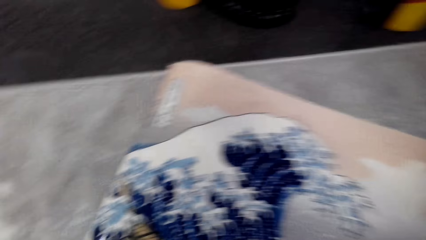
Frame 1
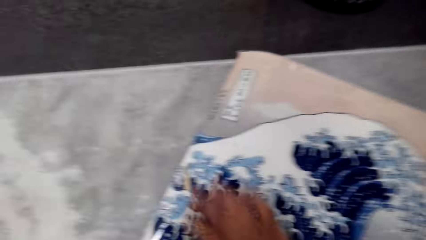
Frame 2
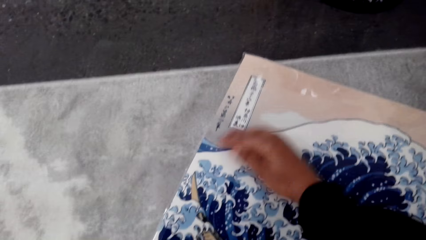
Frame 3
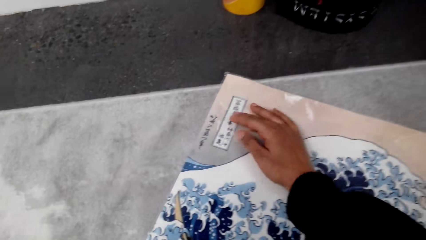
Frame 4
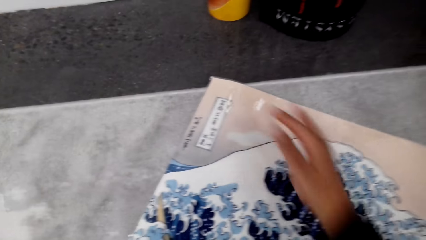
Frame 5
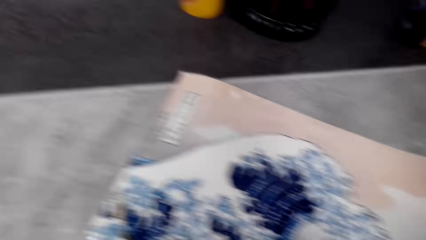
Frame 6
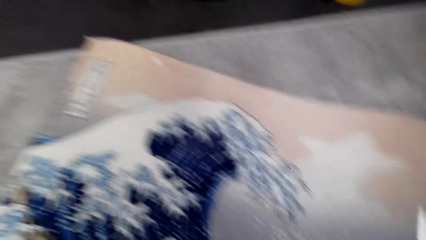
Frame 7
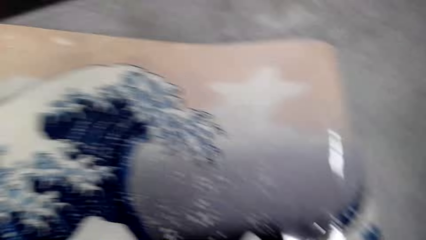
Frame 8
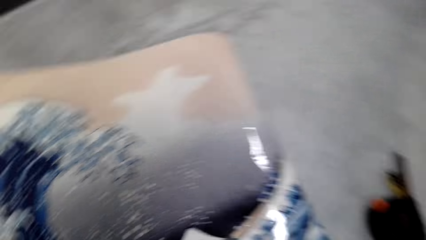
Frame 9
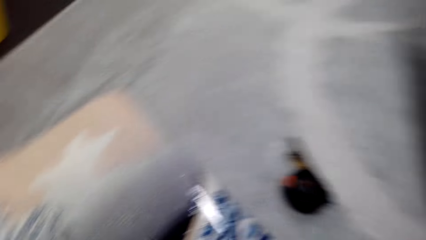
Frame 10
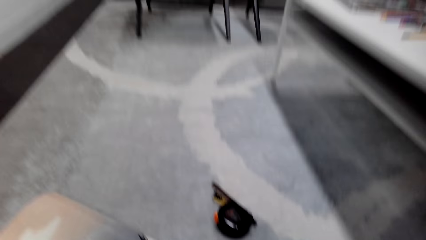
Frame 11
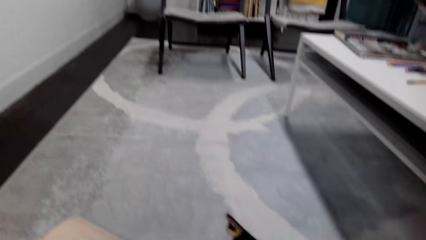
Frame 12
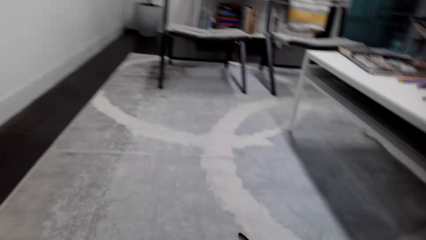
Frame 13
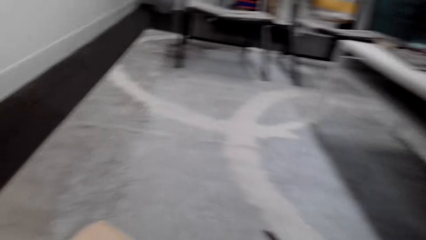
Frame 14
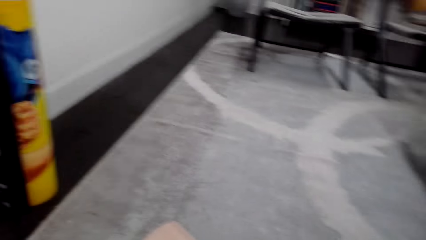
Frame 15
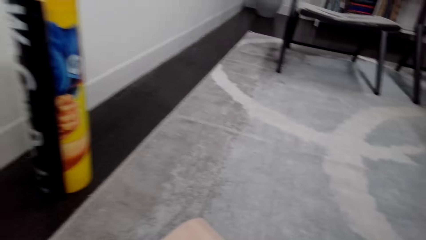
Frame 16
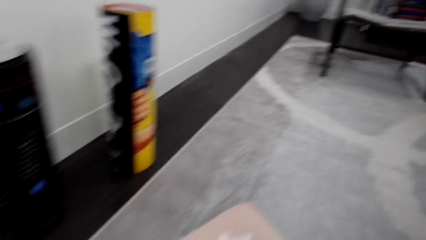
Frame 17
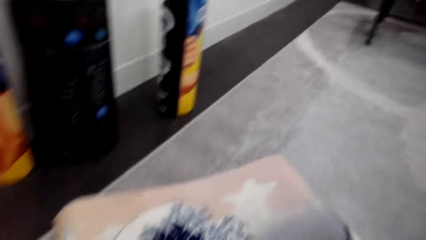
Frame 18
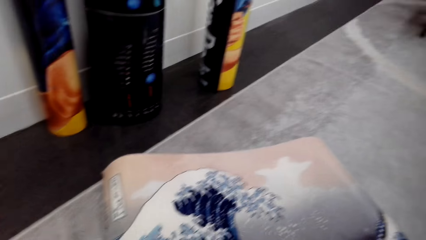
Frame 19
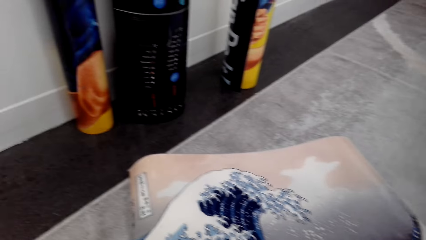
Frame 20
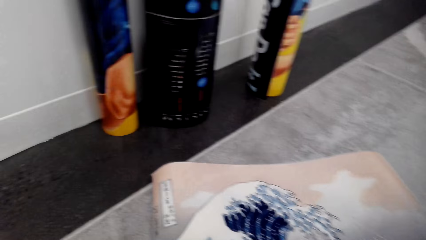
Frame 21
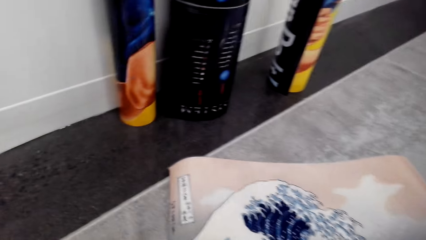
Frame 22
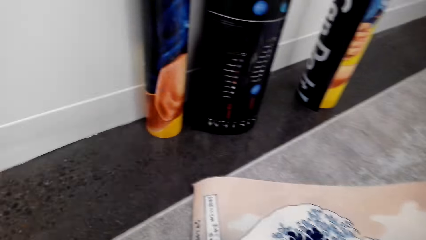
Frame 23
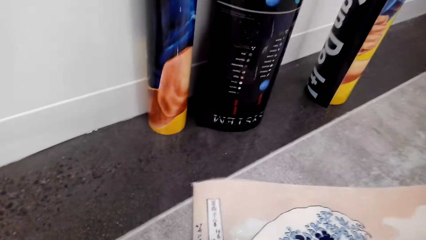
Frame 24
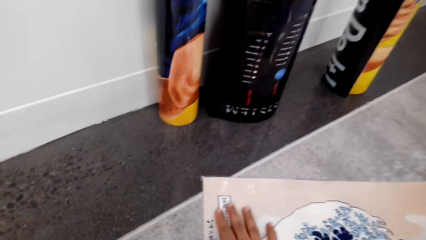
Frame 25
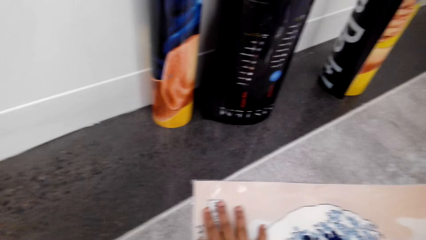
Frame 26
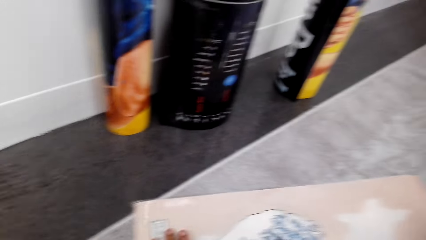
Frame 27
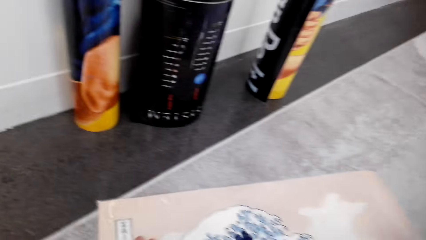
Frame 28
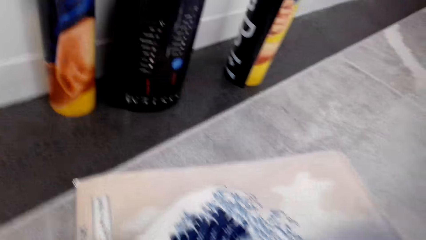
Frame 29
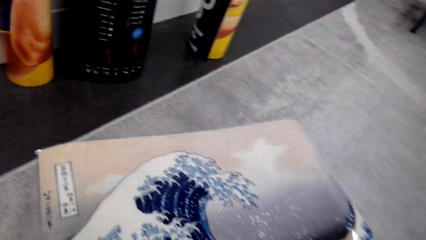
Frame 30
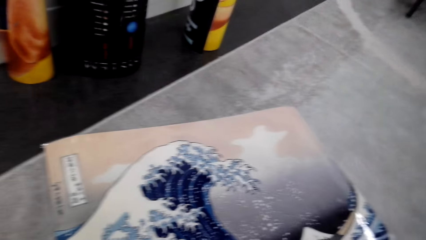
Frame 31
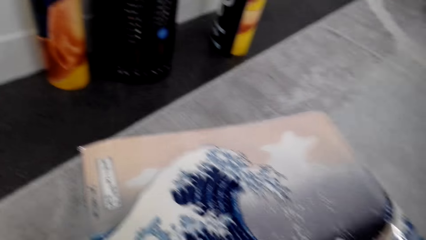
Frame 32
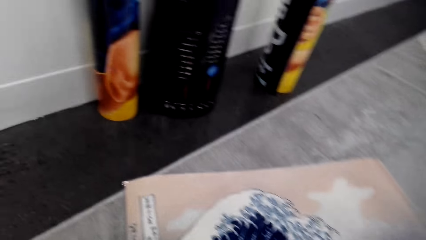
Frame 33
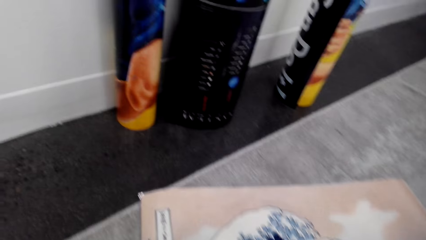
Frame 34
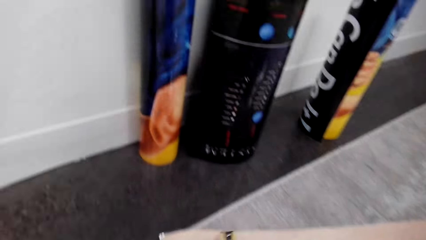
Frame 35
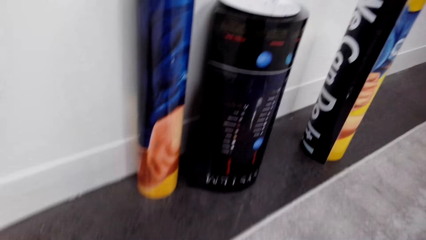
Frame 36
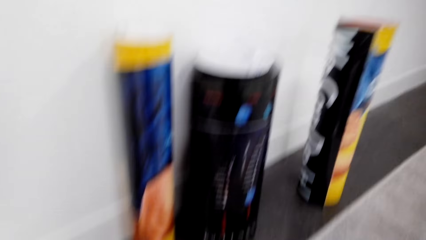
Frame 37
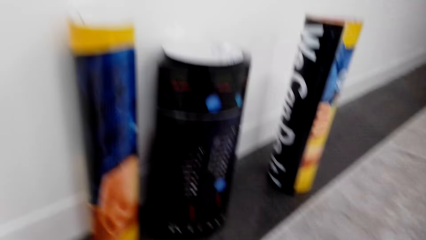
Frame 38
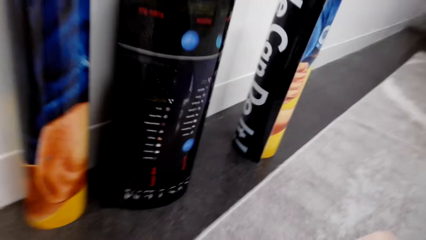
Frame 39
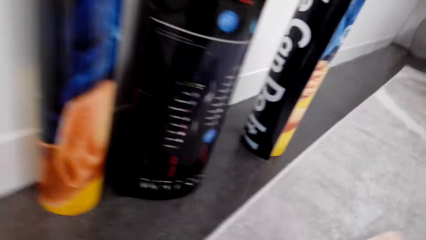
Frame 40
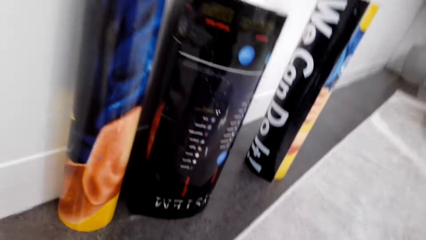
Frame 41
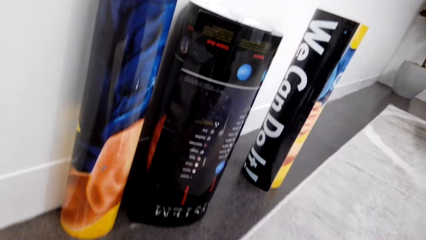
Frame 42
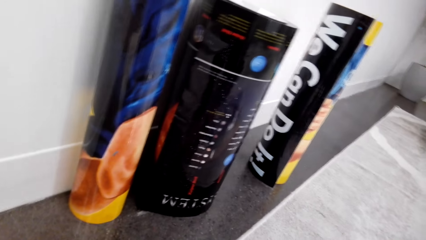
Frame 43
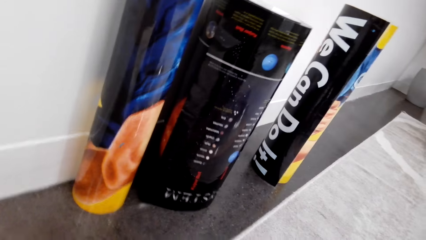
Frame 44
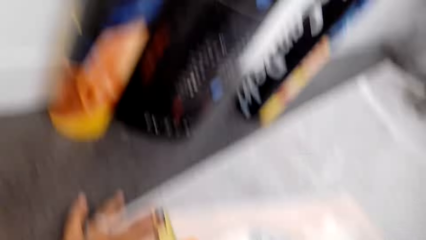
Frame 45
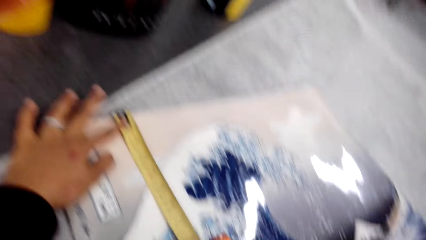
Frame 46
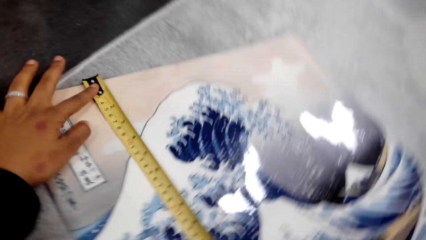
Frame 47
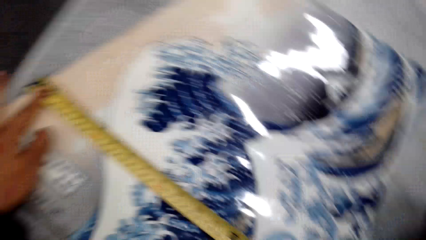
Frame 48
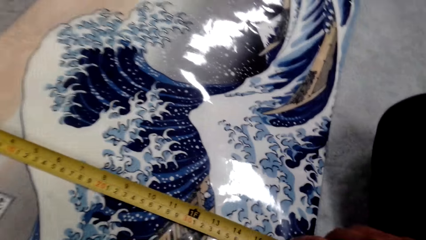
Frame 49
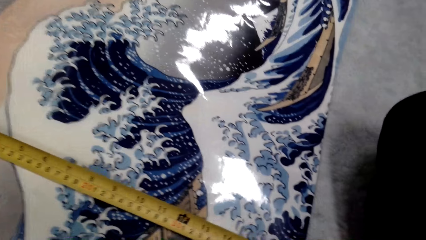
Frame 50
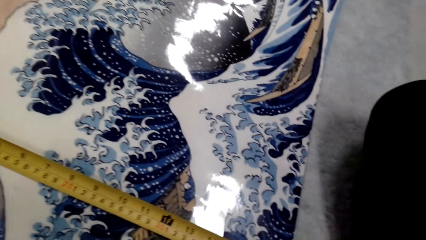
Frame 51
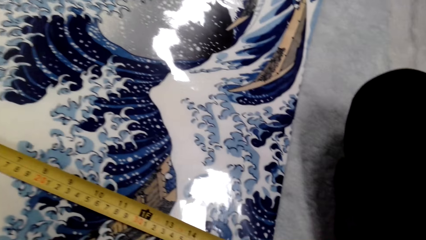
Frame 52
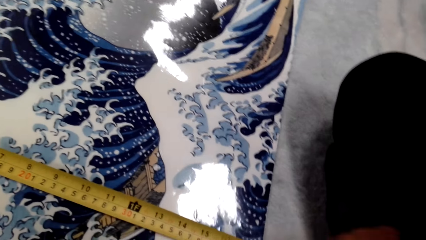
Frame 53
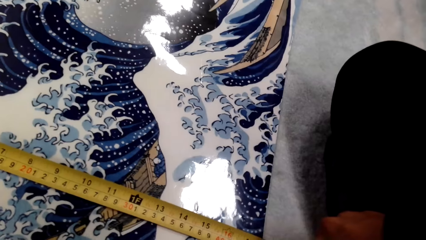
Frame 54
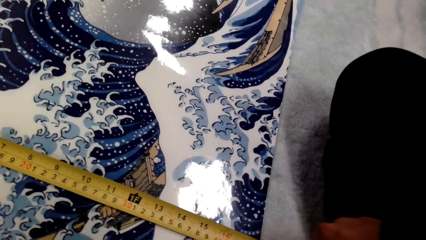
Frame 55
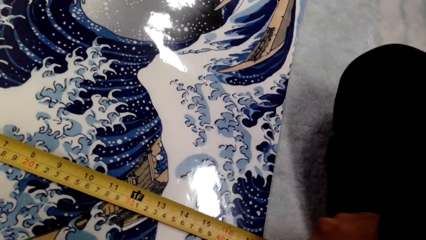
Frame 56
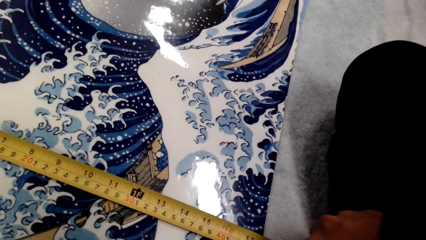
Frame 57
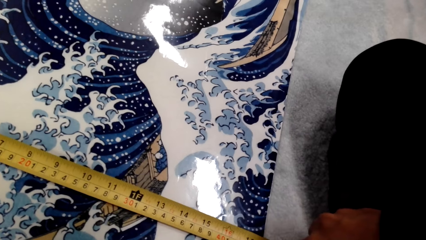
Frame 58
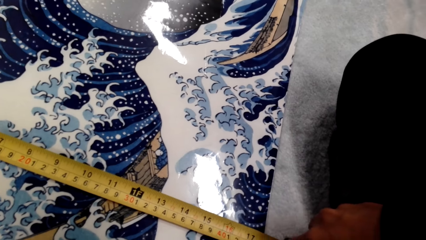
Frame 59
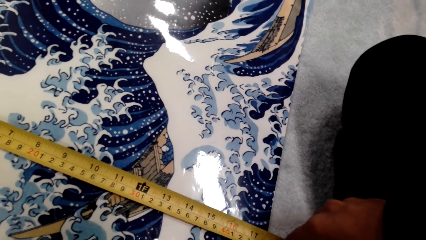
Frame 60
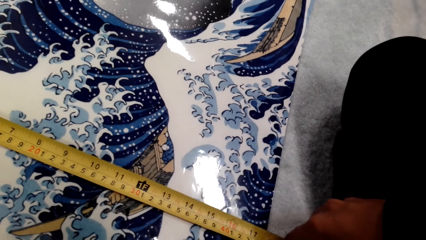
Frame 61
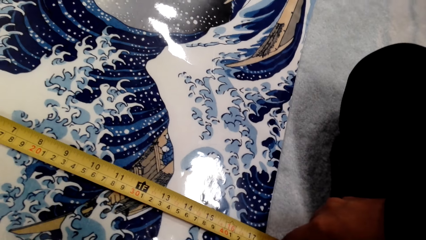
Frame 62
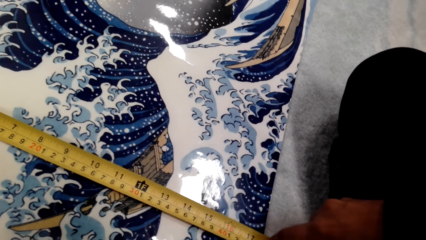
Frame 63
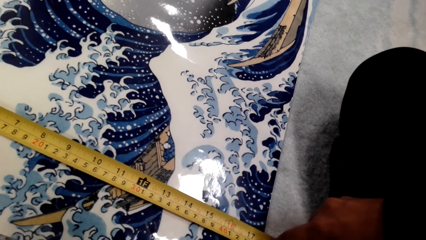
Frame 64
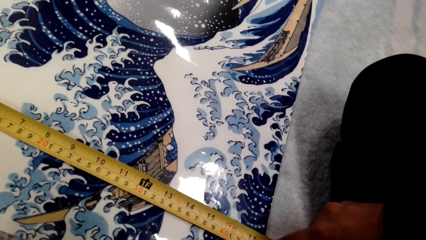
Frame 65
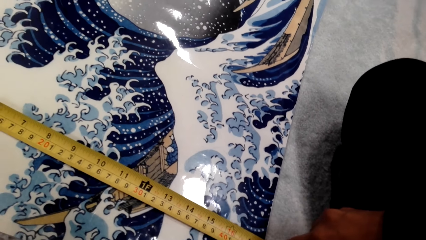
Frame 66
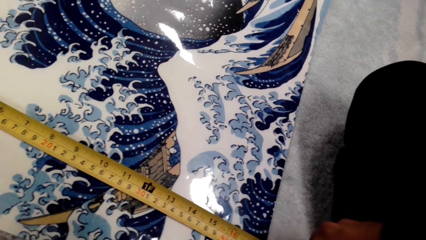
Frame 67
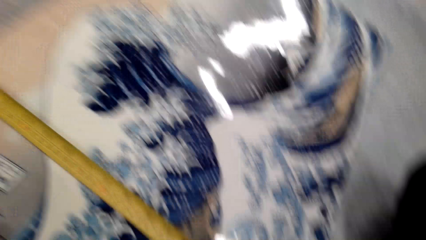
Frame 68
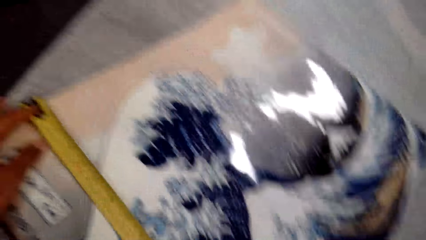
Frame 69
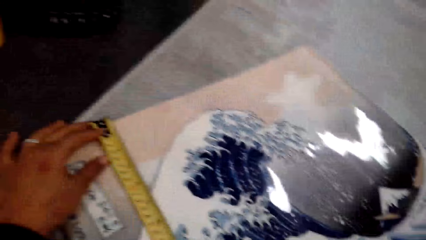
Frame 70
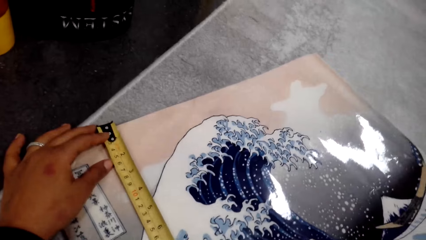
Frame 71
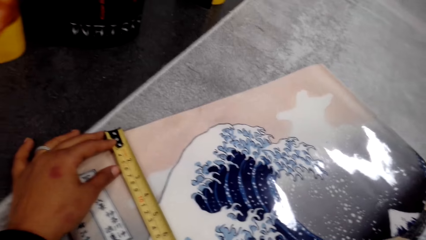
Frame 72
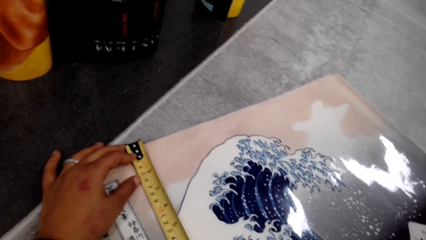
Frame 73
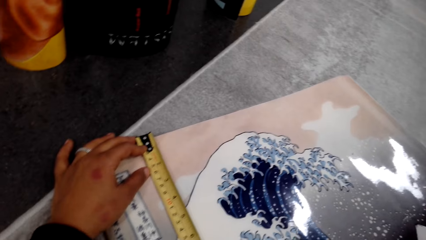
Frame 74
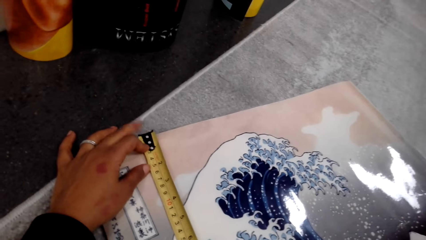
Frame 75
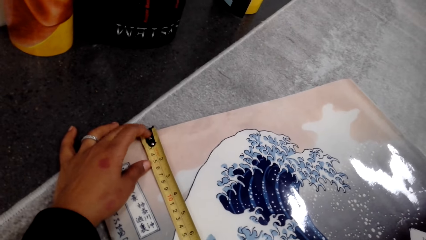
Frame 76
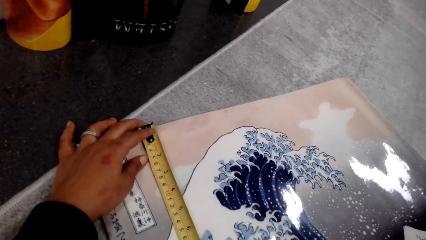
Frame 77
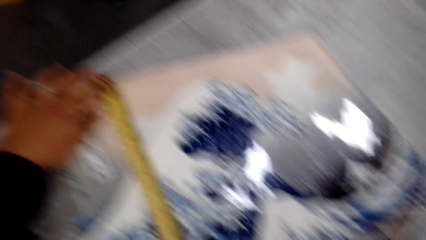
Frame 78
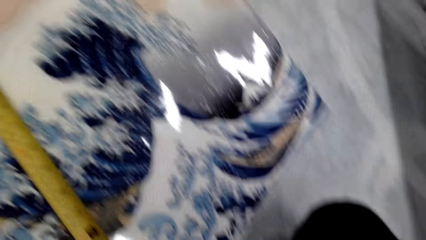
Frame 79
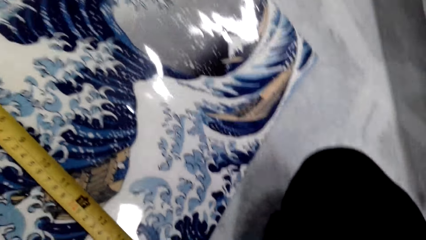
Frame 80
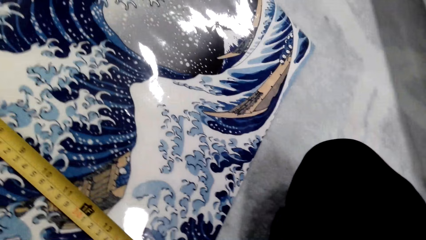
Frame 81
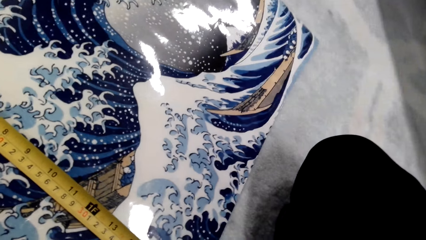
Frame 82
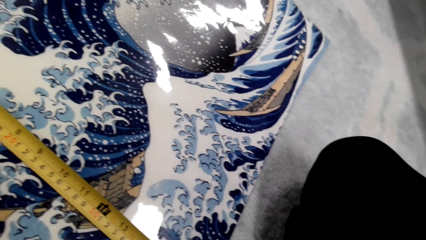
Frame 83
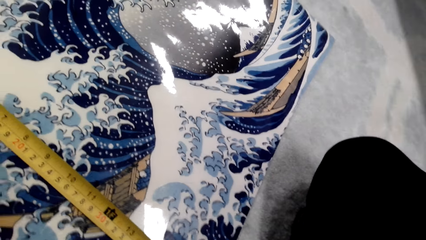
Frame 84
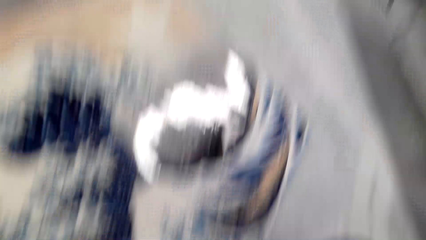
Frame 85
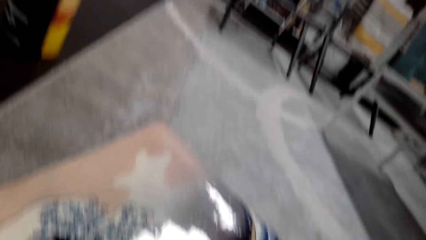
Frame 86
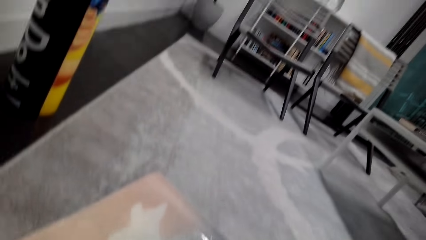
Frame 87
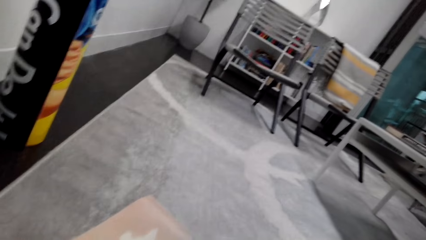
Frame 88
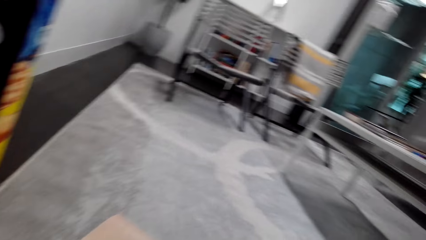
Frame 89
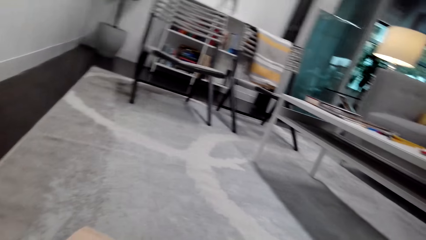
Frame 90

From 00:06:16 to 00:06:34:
The camera wearer straightens the poster or paper on the floor with her right hand. She touches the paper. She measures the poster with the tape measure in both hands.
